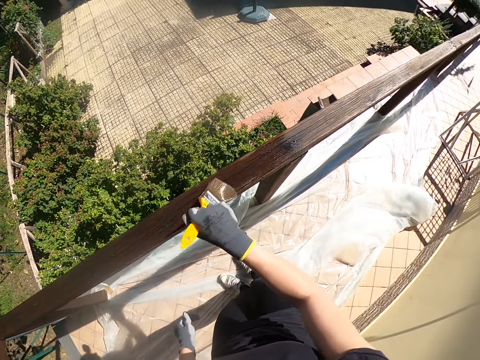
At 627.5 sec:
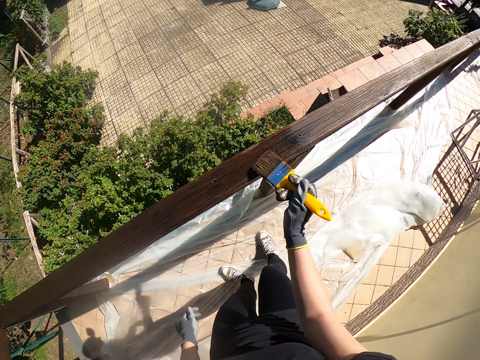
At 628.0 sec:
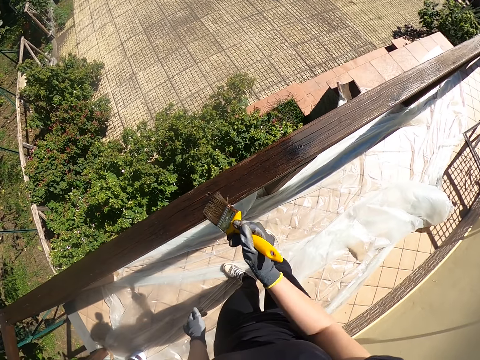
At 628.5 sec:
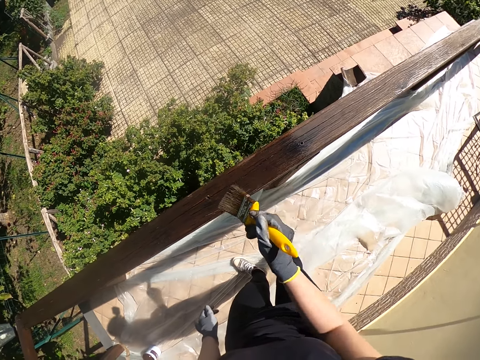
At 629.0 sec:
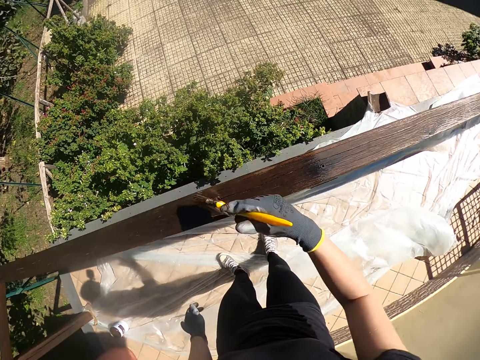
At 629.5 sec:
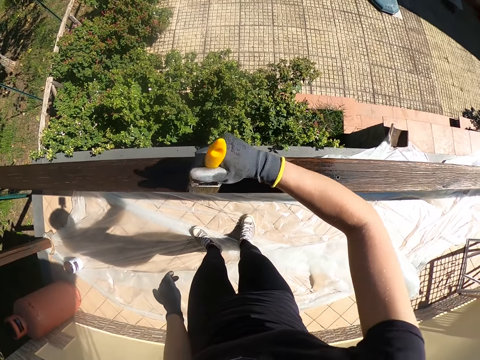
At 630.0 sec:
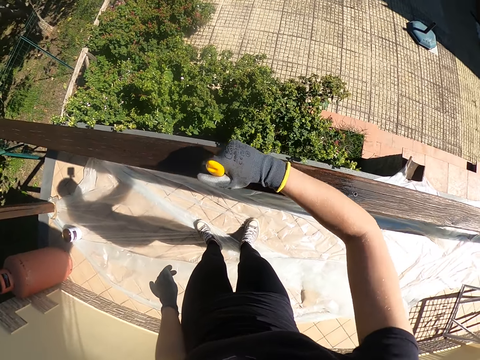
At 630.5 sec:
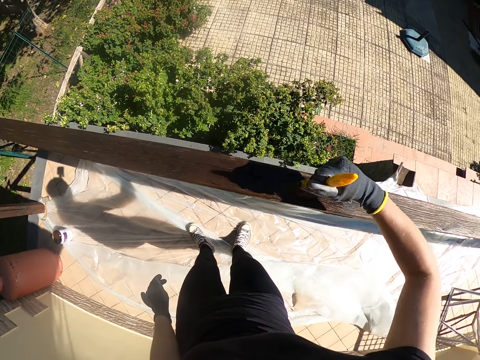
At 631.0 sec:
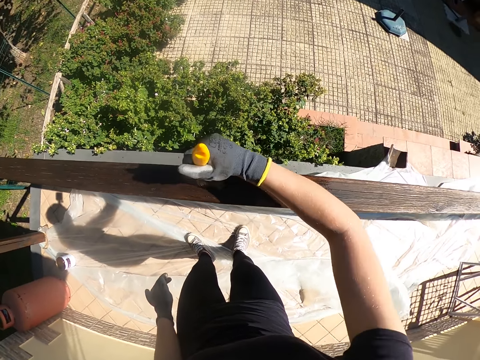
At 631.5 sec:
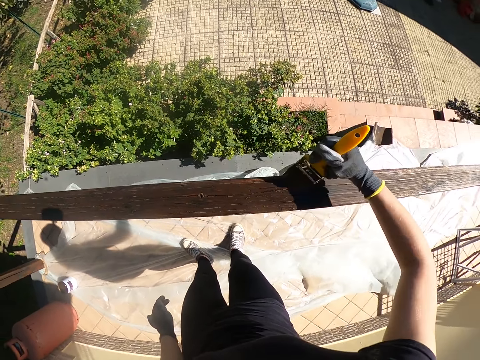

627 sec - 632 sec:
The camera wearer paints the handrail.

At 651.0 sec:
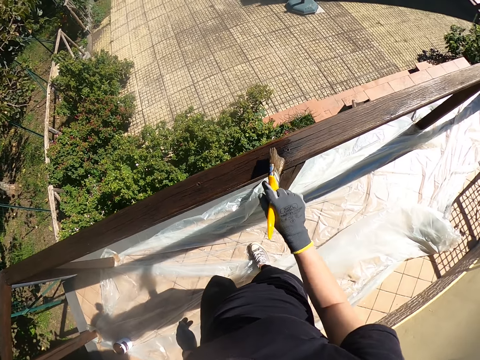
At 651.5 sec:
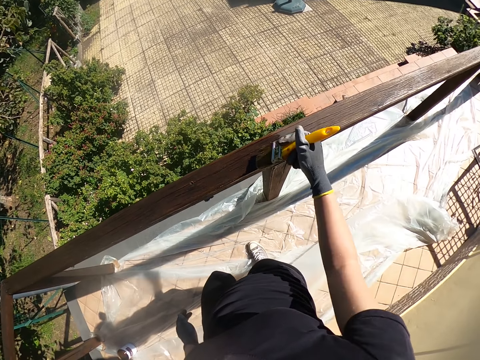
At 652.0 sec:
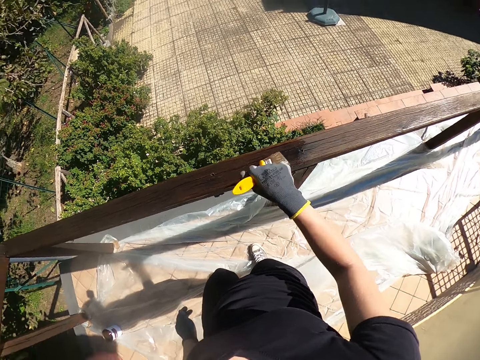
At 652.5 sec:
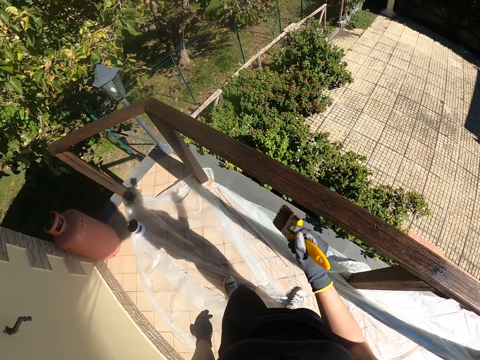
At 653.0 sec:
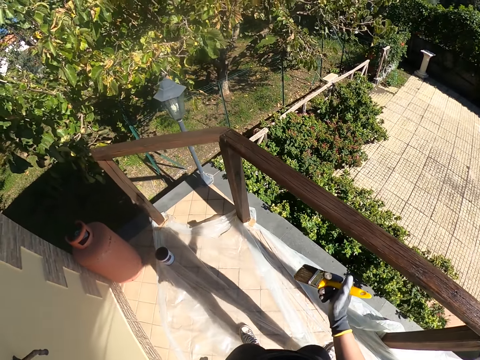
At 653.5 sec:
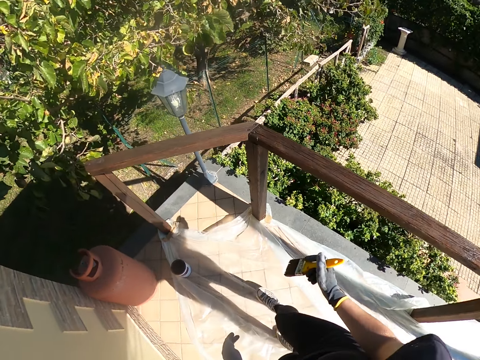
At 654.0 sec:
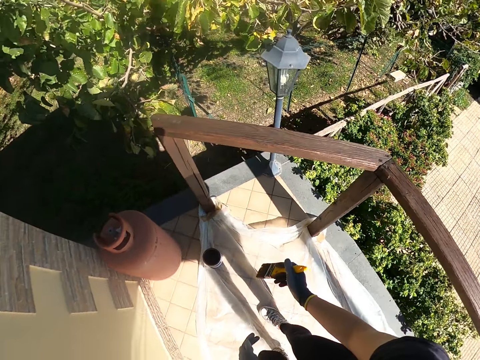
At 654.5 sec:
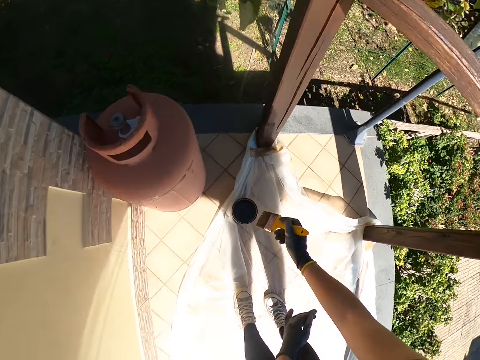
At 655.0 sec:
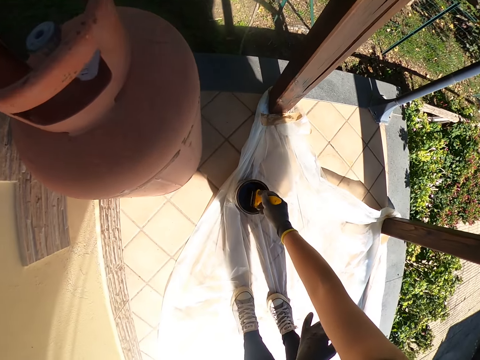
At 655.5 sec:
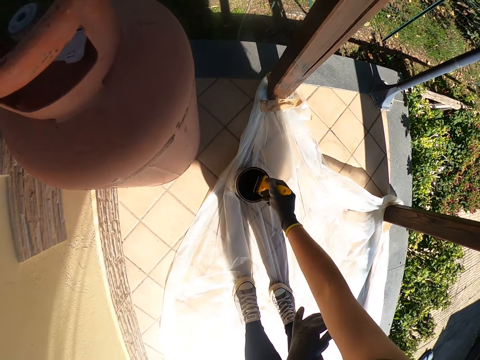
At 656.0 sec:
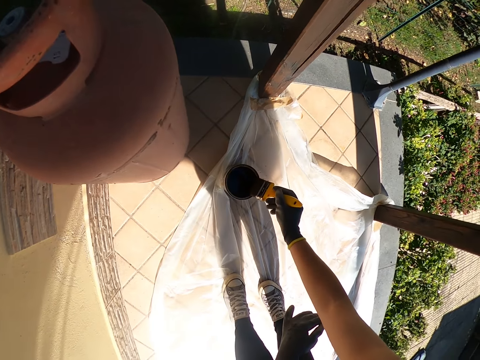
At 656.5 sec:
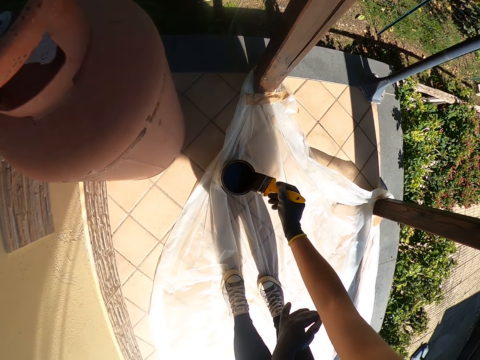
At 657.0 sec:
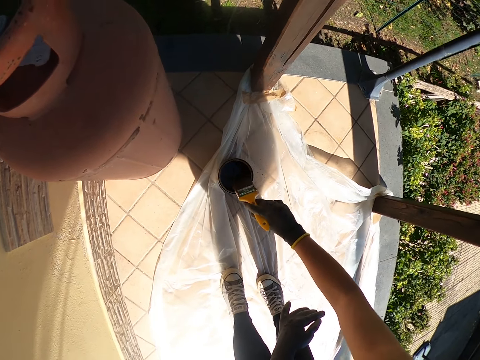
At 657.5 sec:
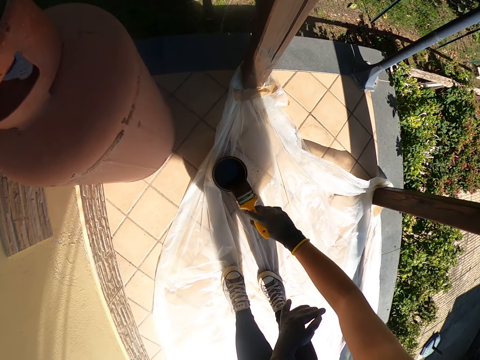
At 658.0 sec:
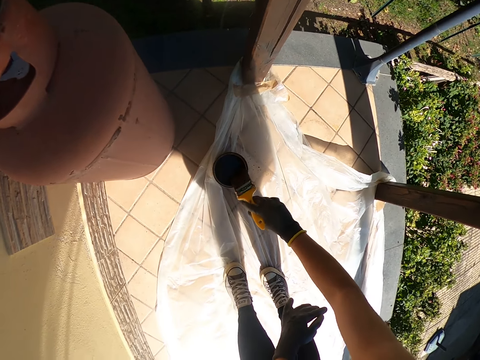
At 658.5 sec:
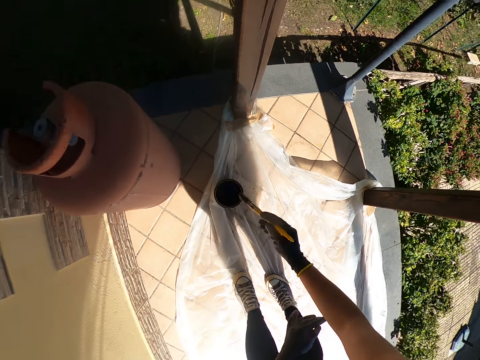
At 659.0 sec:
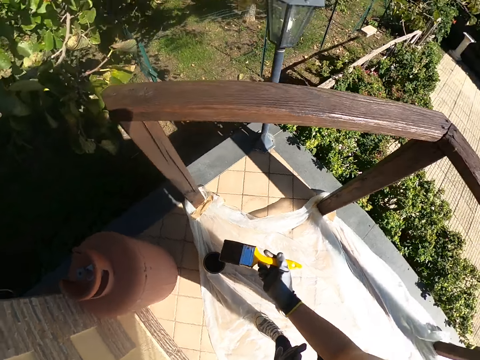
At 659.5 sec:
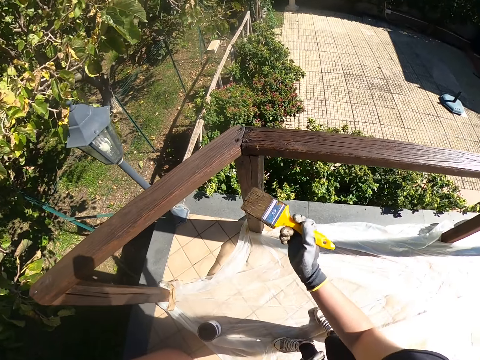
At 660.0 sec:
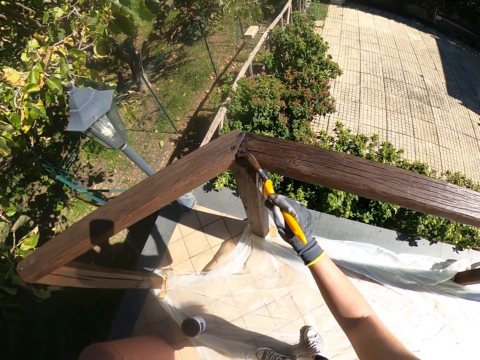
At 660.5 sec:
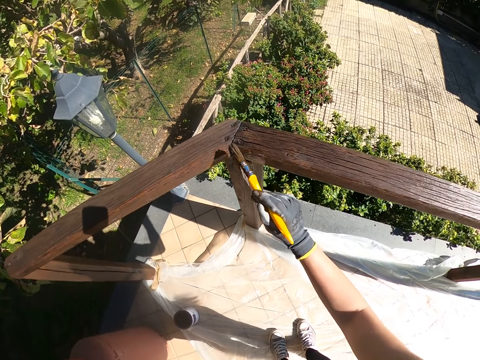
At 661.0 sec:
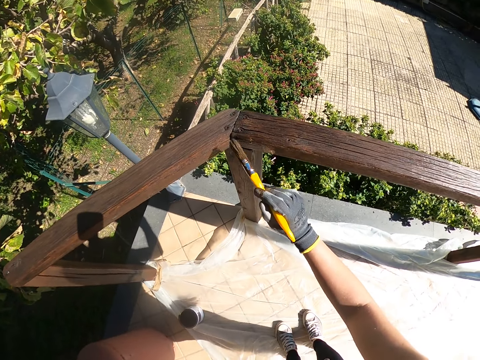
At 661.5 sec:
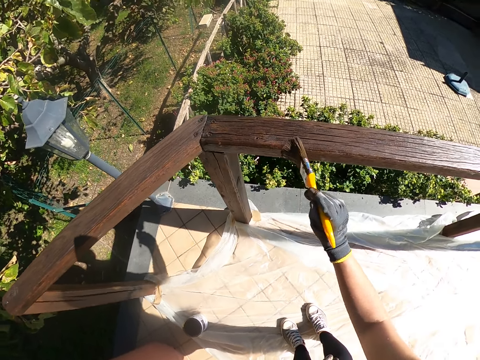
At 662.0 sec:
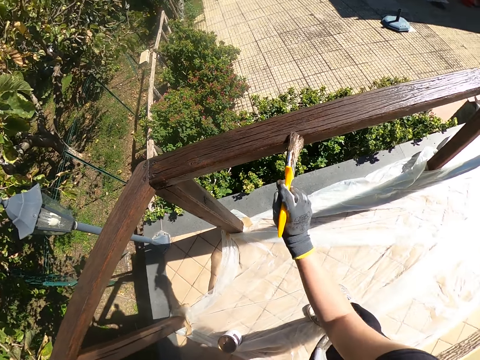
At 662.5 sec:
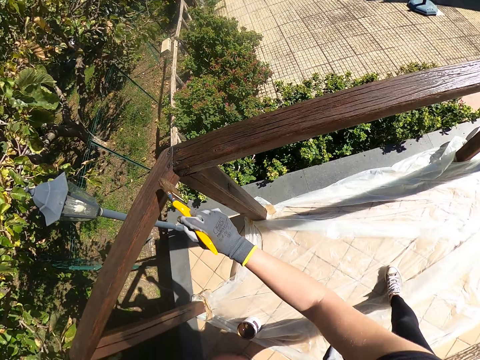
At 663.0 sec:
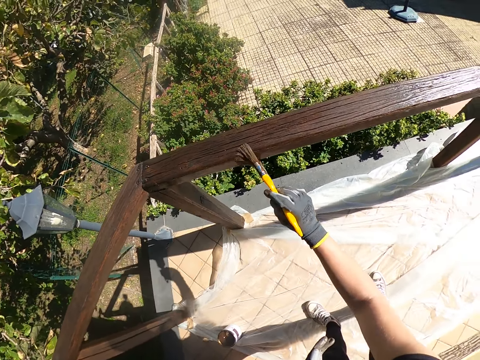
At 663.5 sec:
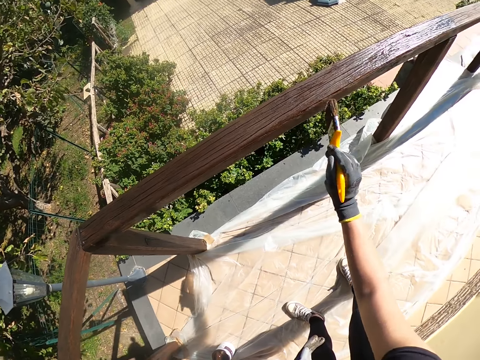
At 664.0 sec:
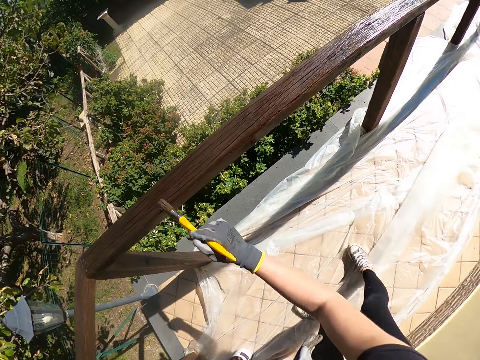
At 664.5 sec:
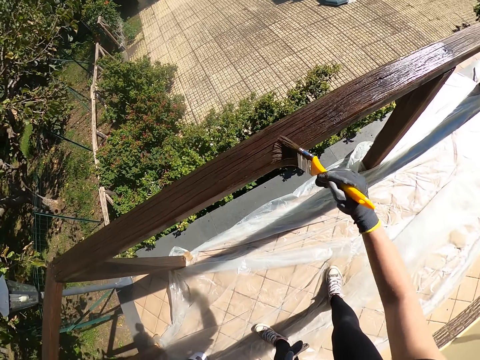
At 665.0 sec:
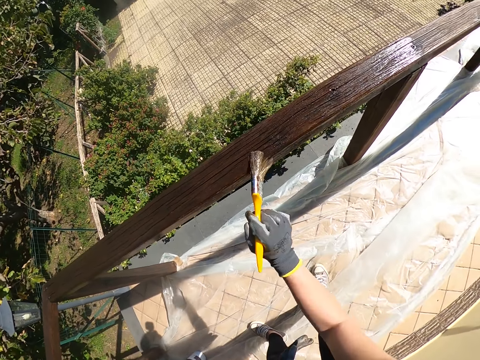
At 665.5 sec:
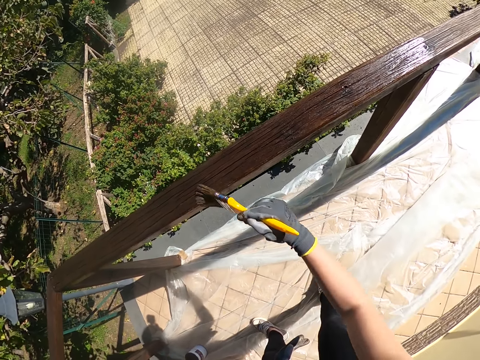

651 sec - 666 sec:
The camera wearer walks around the balcony. They dip the brush into the paint can. They wipe the brush on the container. They paint the handrail.

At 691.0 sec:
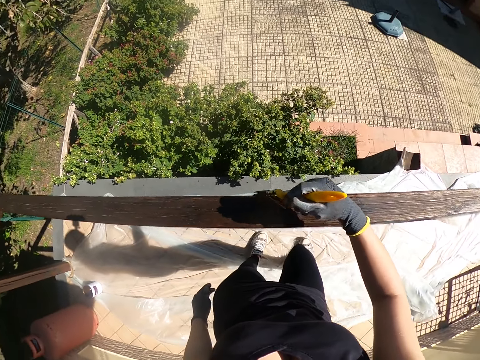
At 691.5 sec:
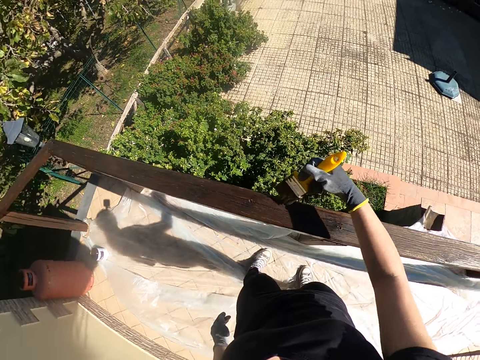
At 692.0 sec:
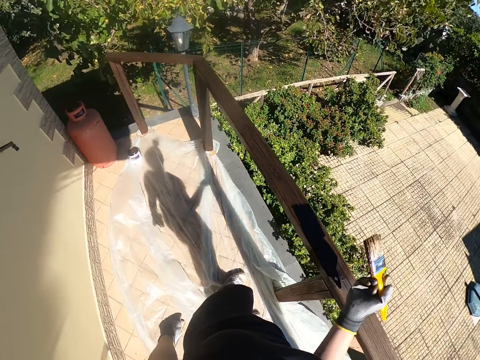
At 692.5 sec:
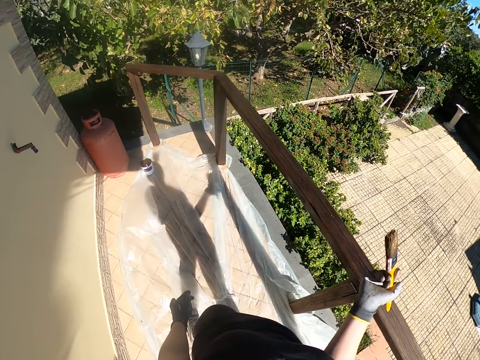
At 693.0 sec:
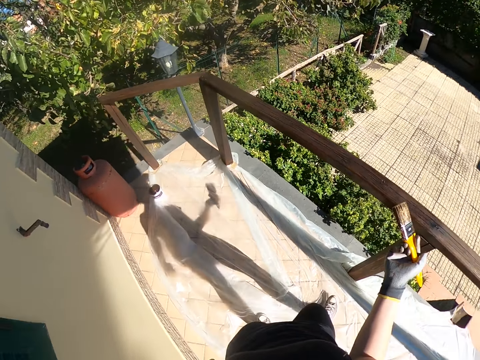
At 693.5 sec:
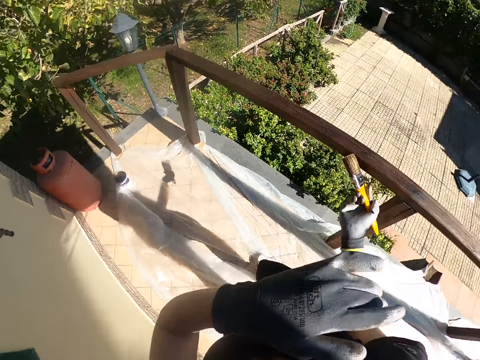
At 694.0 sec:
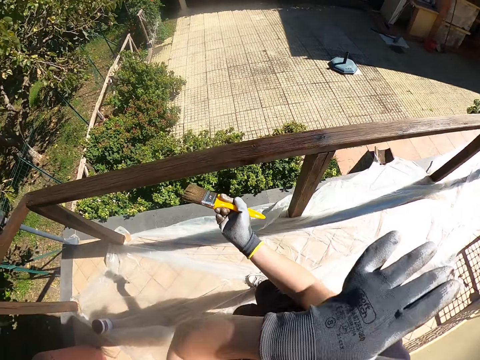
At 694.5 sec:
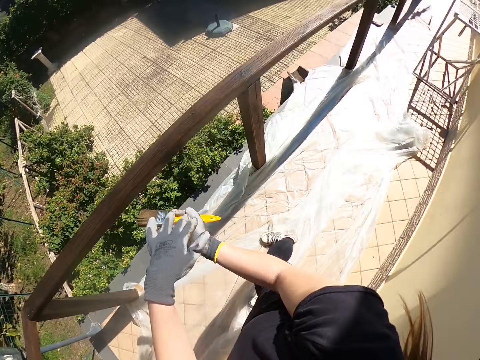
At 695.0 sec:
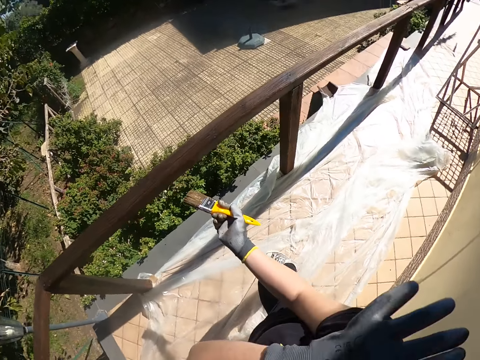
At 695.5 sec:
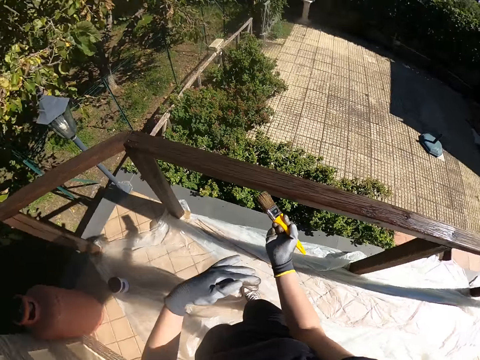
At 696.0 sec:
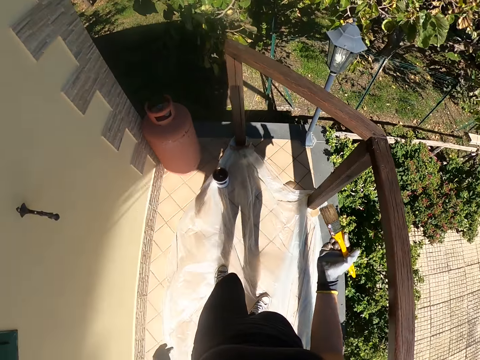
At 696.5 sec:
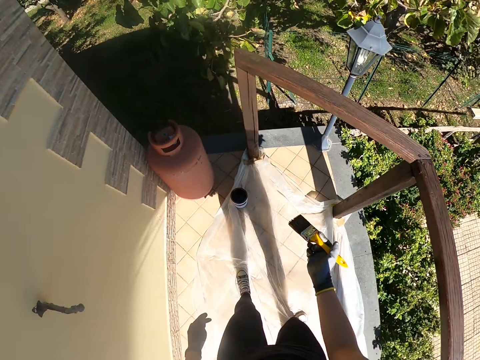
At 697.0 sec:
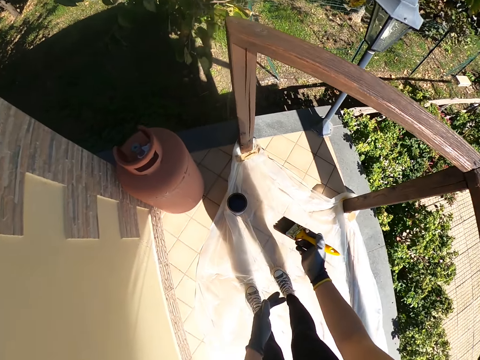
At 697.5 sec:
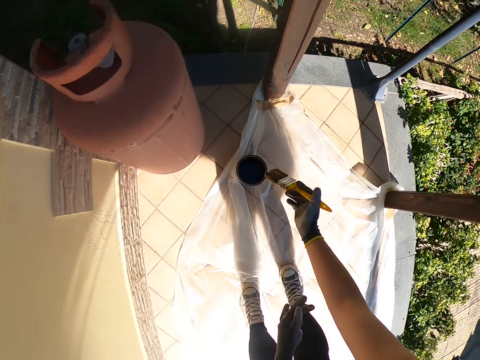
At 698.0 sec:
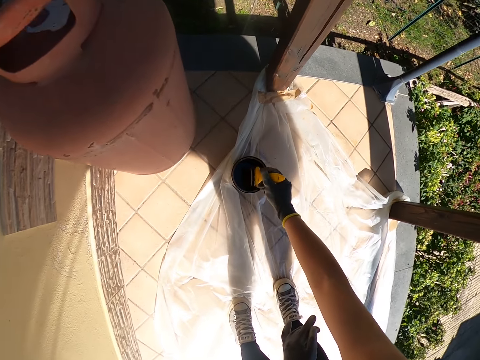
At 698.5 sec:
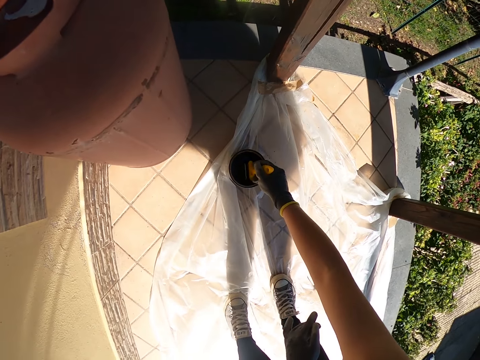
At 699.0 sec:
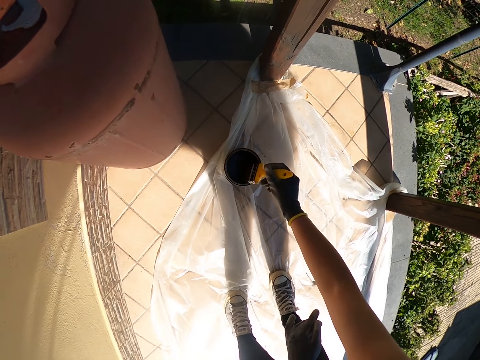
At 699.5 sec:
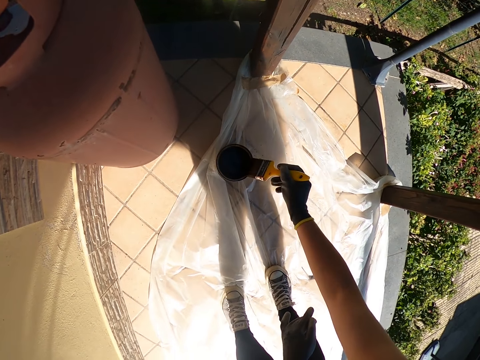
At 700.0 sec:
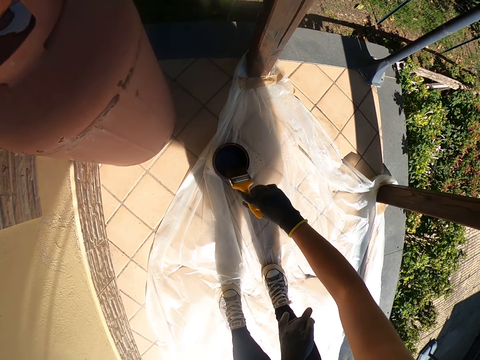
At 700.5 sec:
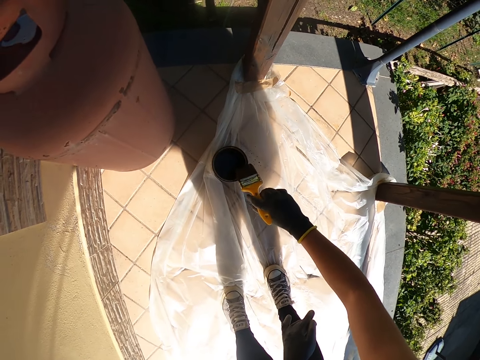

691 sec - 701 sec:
The camera wearer wipes her shoulder. She walks around the balcony. She dips the brush into the paint can. She wipes the brush on the container.
